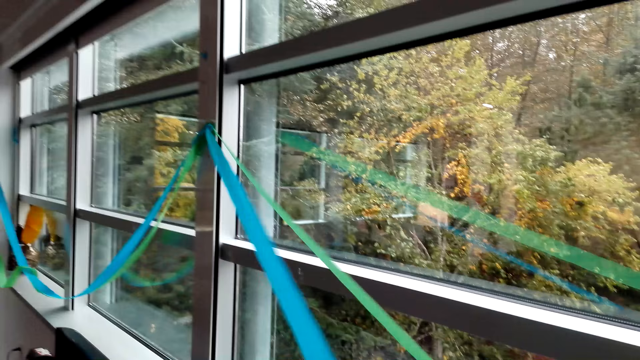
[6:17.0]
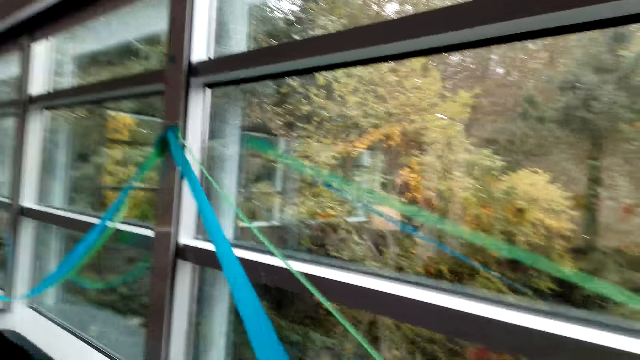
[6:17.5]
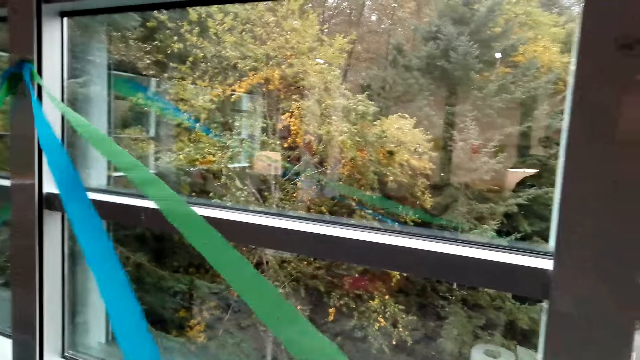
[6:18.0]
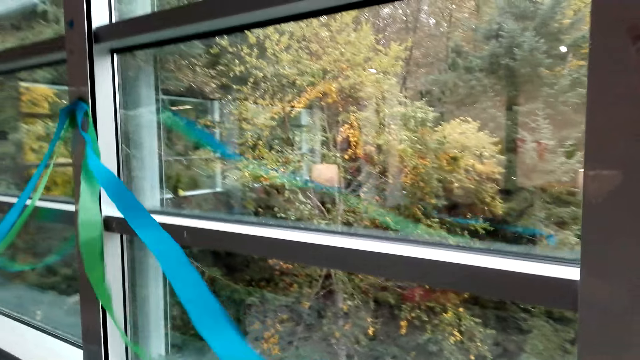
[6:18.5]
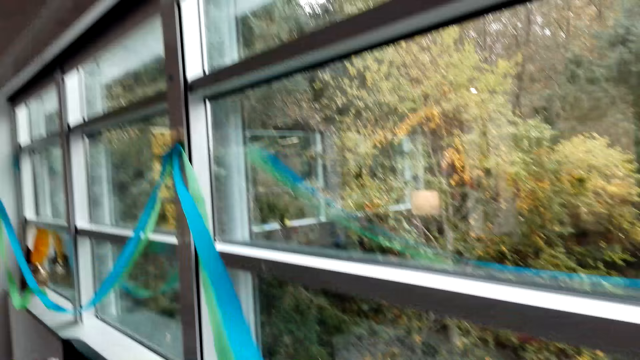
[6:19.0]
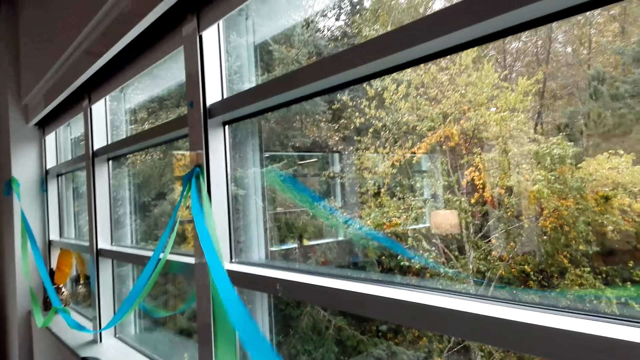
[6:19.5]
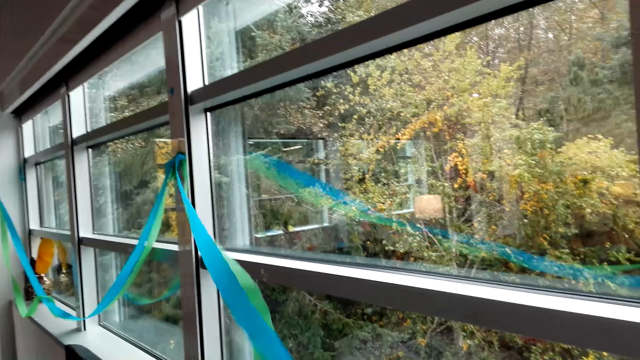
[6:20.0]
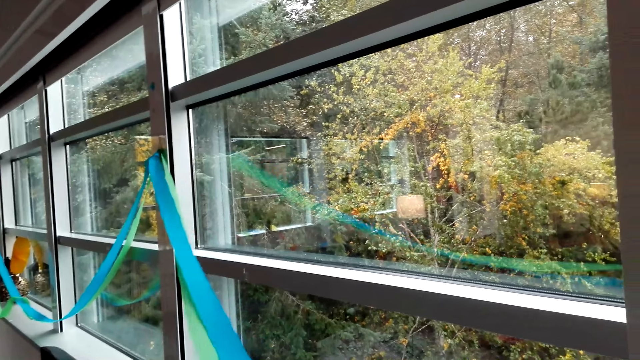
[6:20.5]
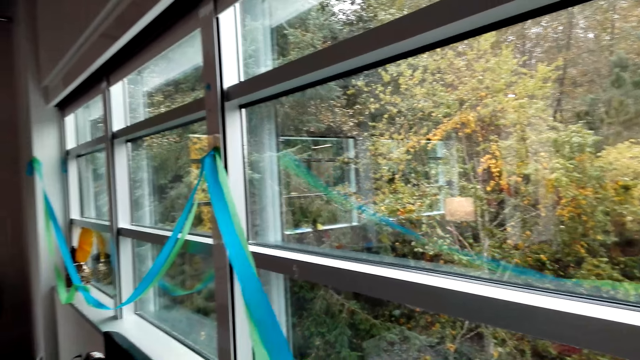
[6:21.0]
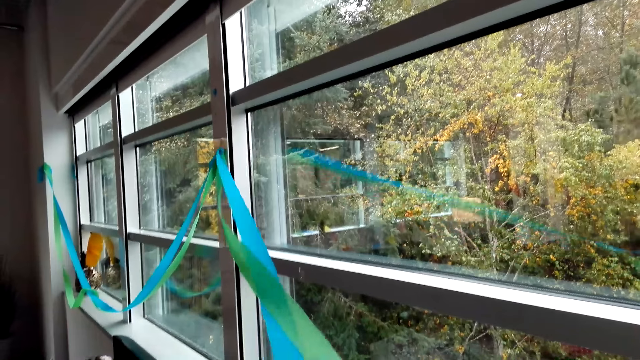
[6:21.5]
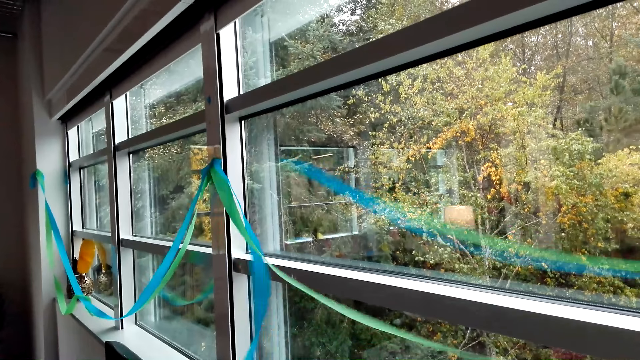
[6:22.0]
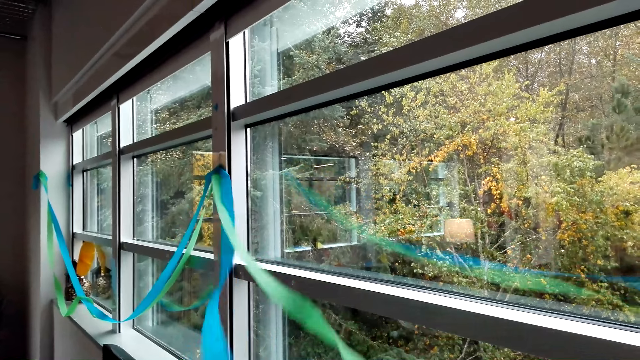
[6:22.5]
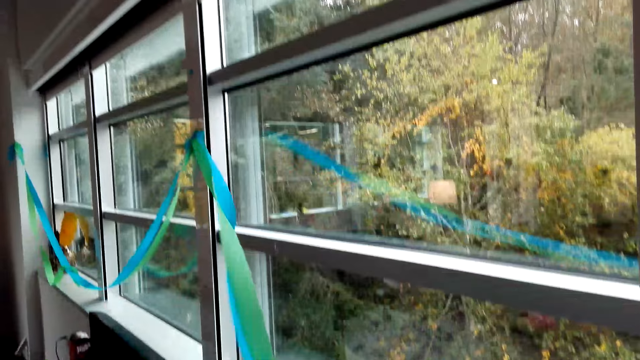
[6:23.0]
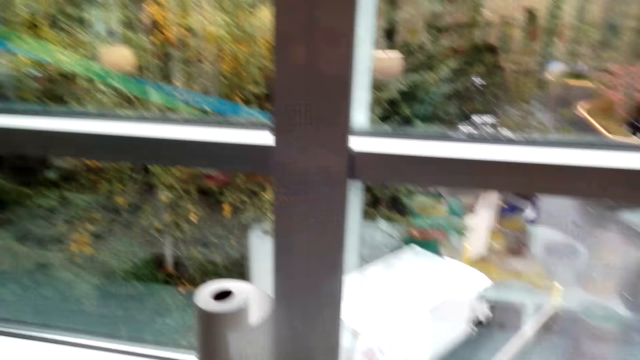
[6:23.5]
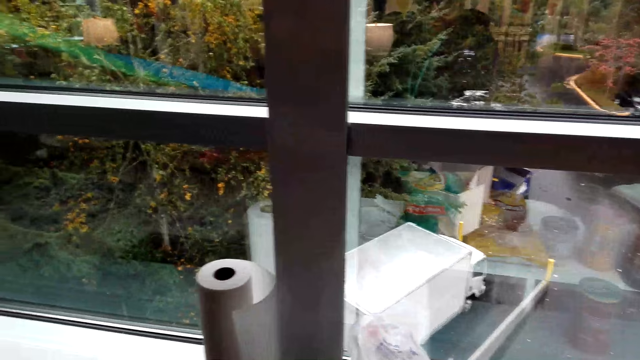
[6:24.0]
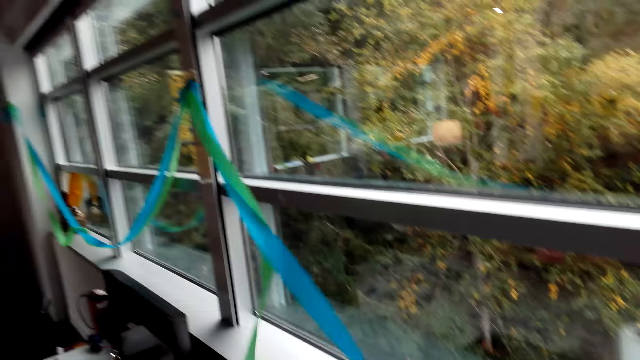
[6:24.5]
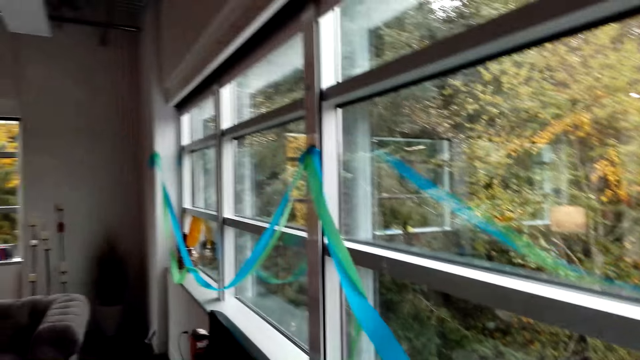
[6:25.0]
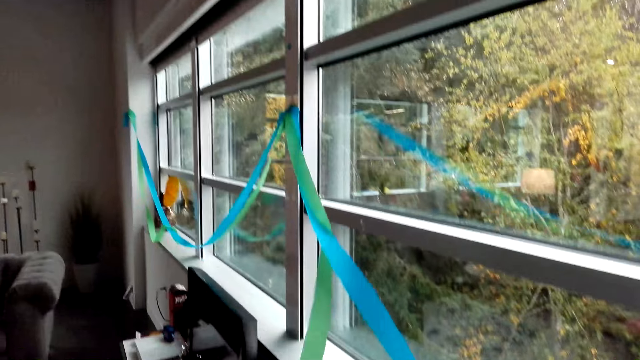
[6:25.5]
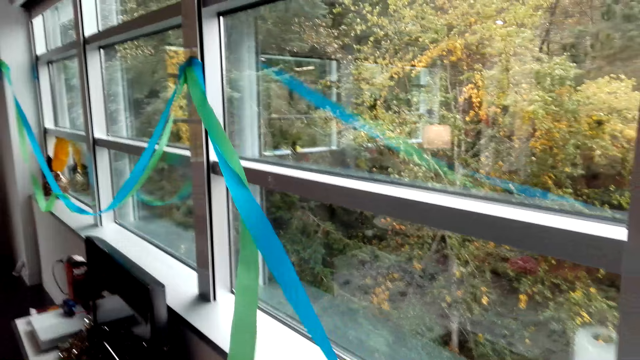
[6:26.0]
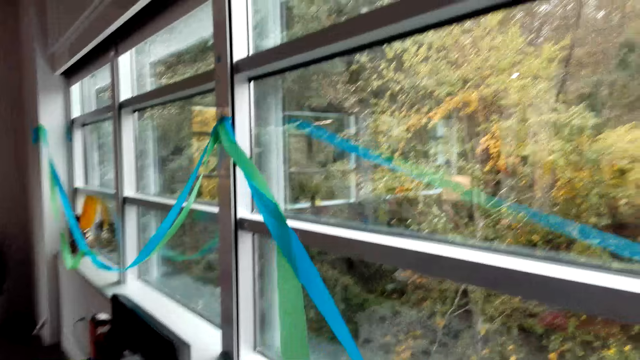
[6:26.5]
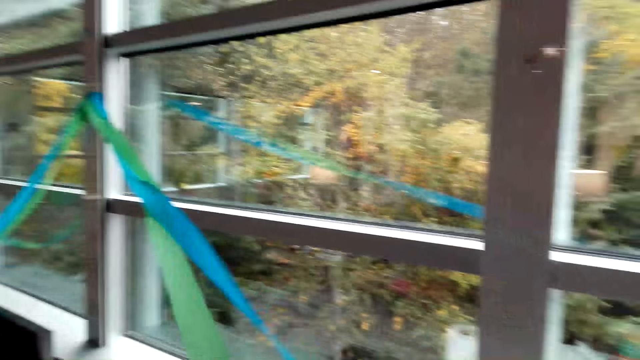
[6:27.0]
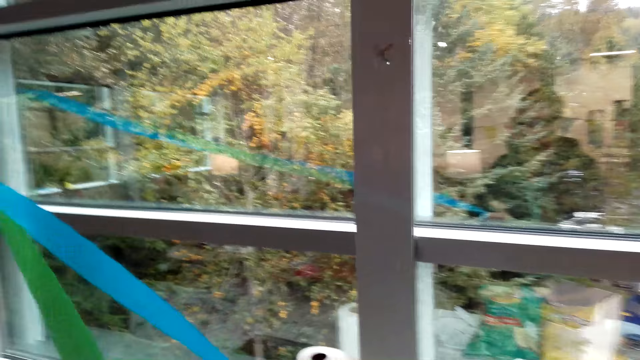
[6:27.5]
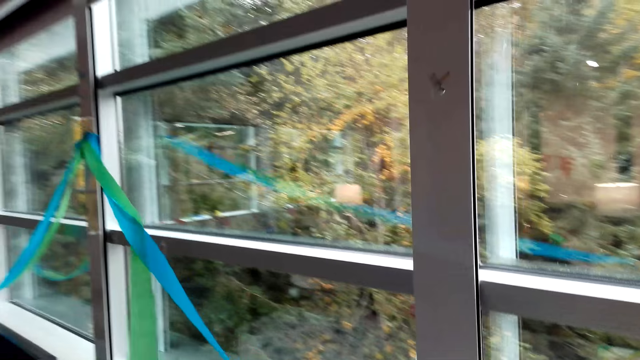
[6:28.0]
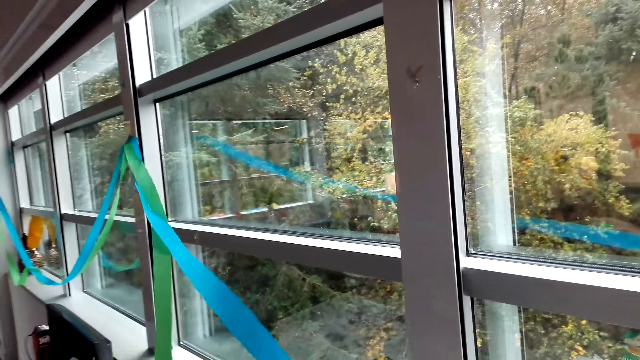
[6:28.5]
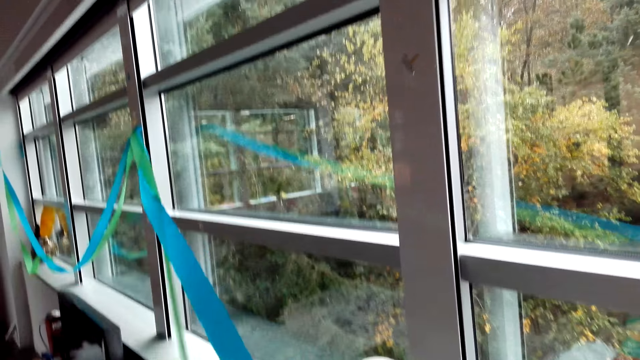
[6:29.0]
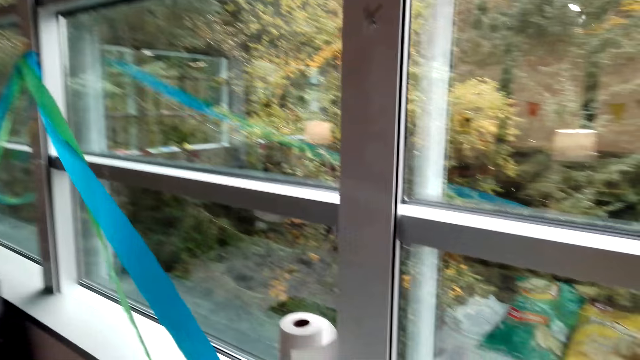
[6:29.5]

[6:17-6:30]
The camera wearer looks around the hotel. They move the decoration ribbons.

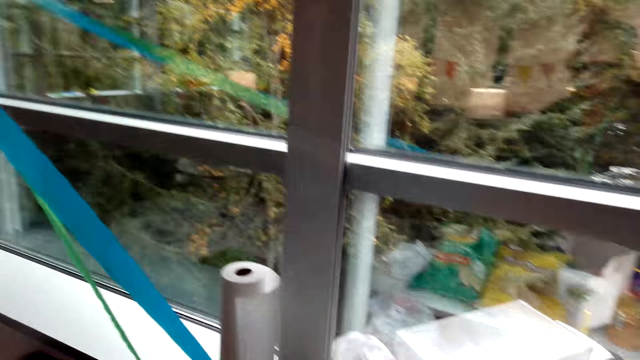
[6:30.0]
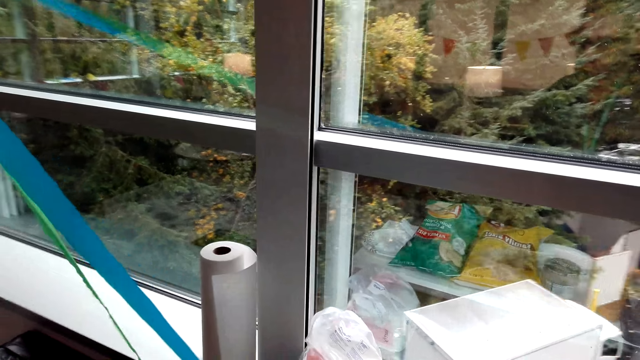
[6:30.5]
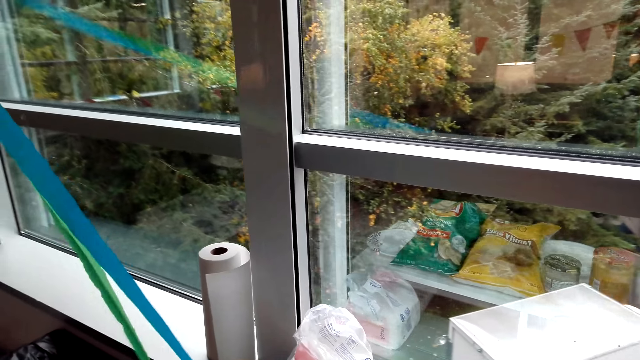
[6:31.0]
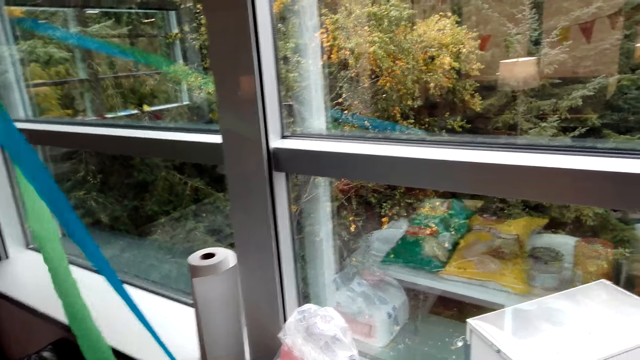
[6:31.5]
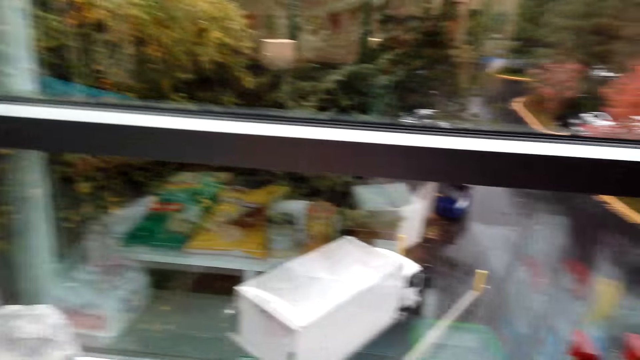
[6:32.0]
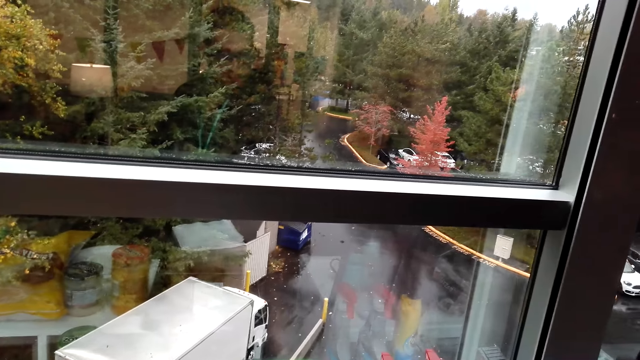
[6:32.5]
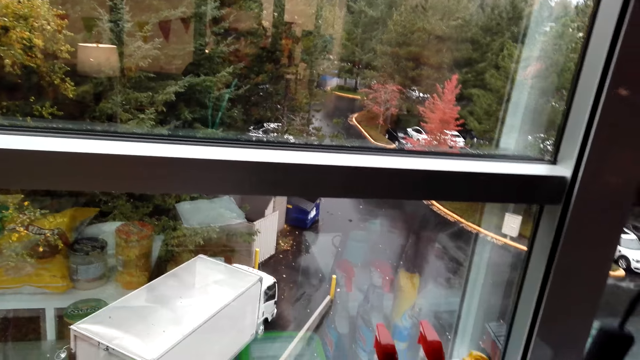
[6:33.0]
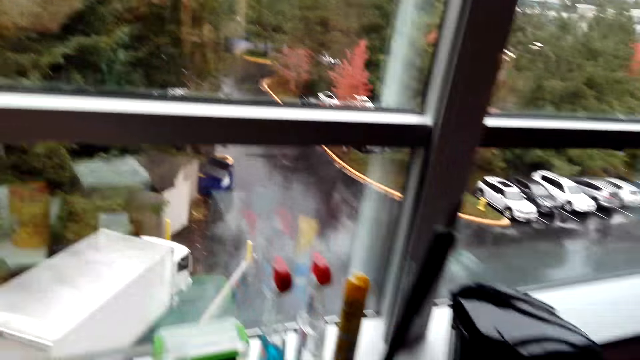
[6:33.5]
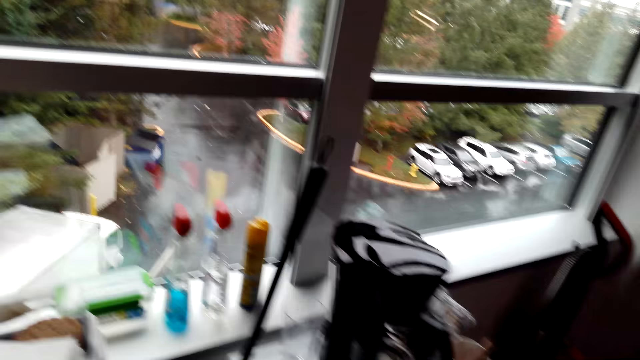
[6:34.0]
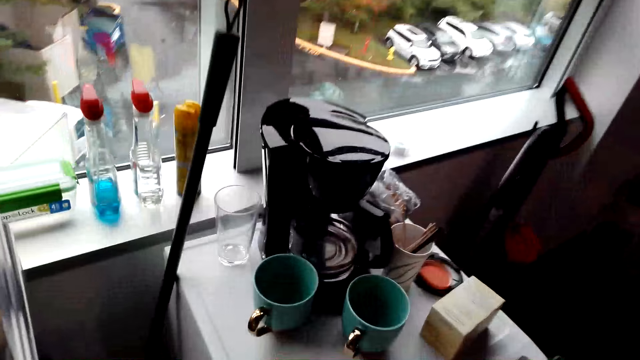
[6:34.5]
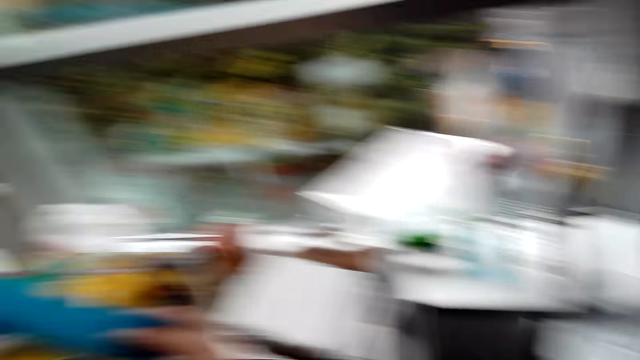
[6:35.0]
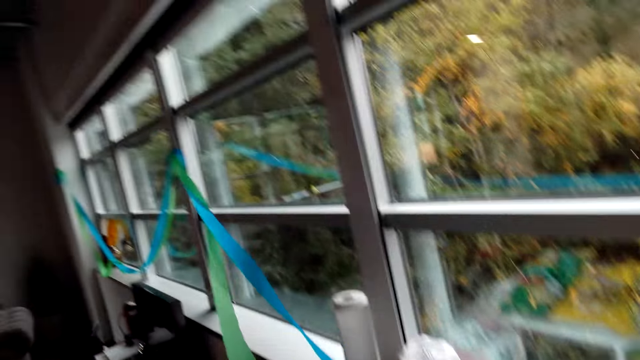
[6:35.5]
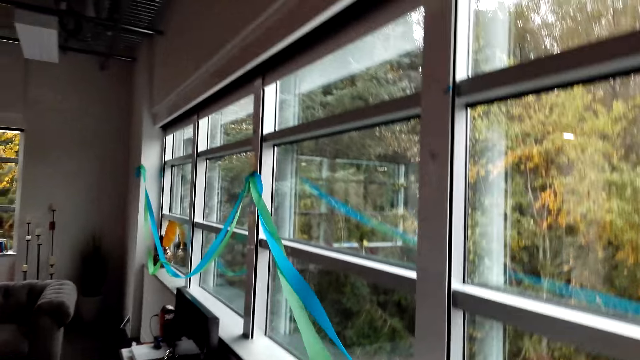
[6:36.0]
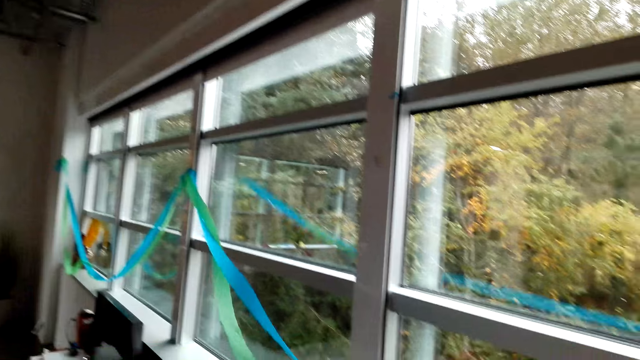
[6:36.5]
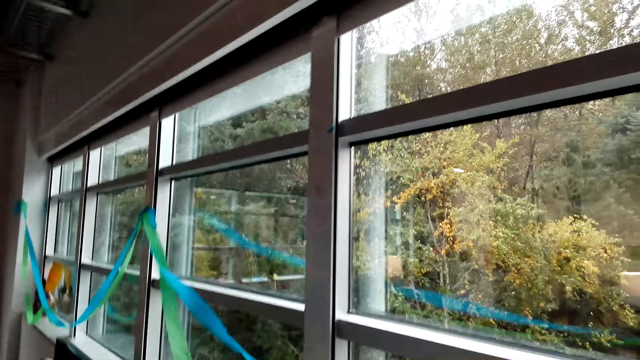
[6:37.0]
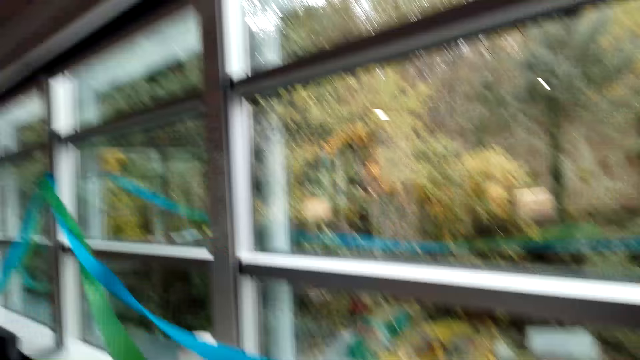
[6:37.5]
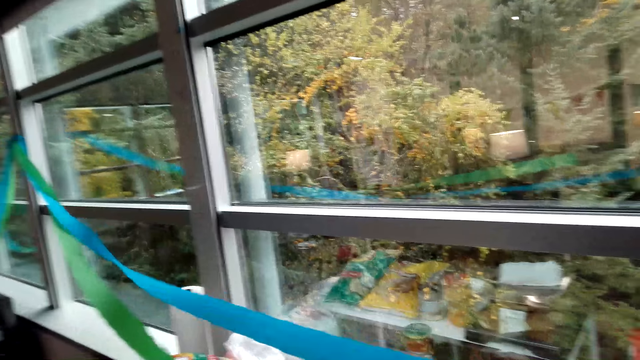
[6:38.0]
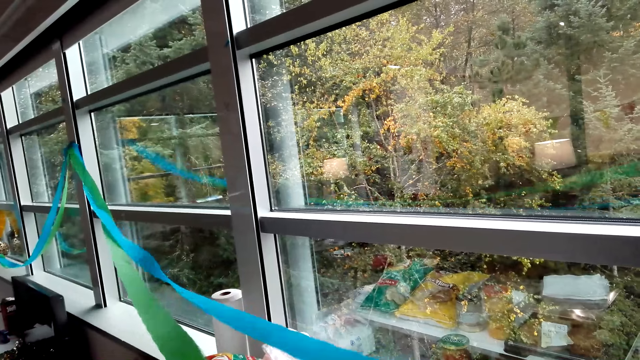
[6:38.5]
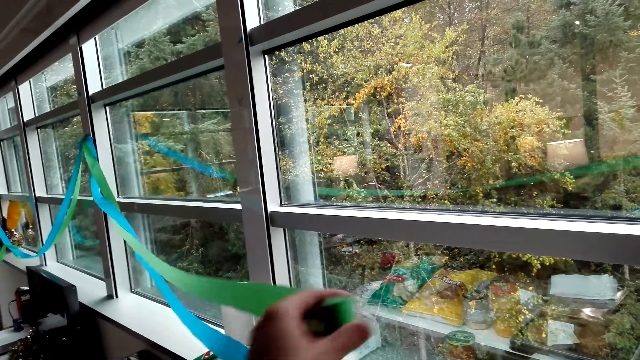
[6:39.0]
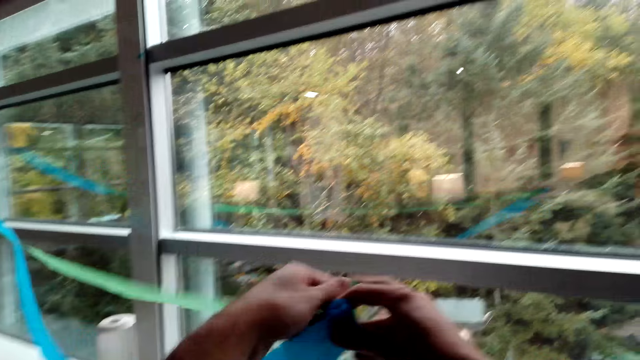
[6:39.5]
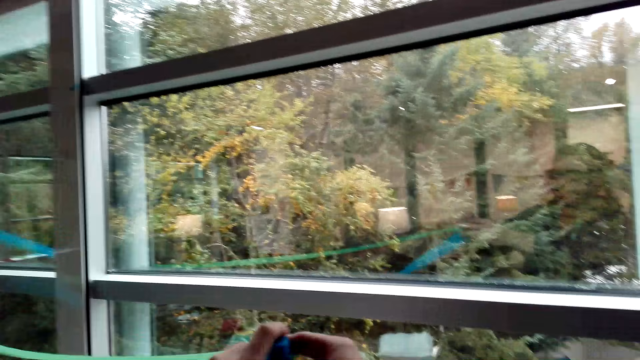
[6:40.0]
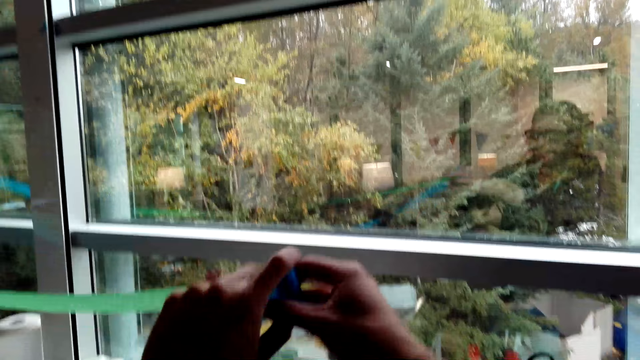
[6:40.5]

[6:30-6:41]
The camera wearer looks around the hotel. They move the decoration ribbons.
